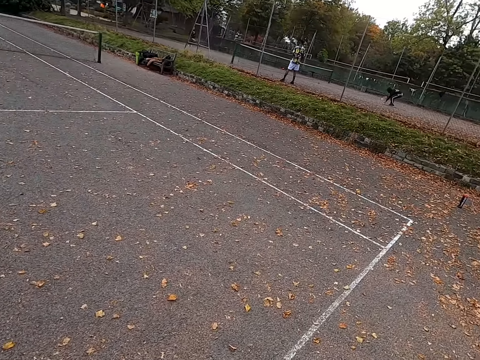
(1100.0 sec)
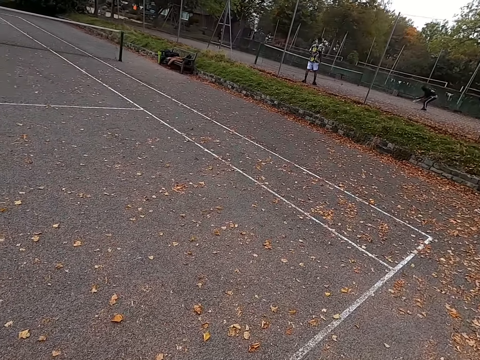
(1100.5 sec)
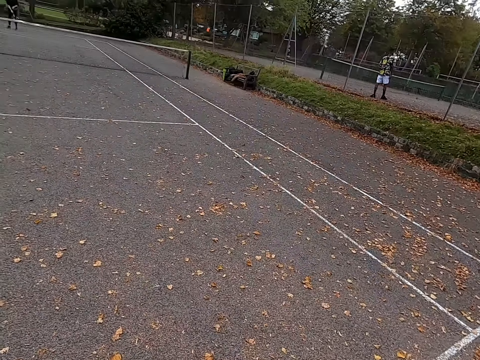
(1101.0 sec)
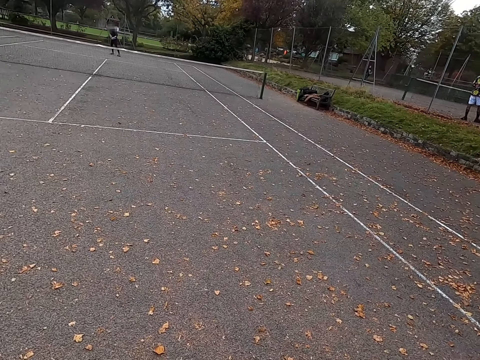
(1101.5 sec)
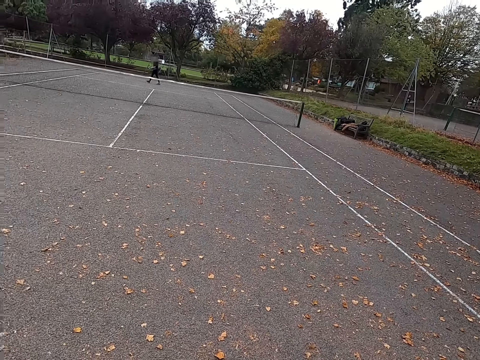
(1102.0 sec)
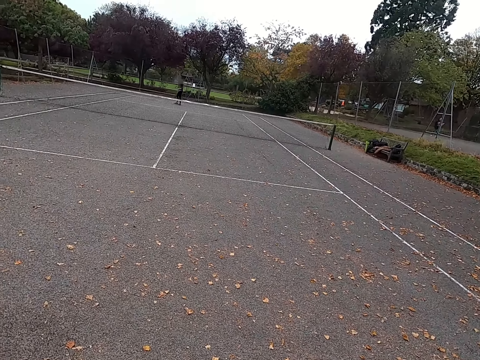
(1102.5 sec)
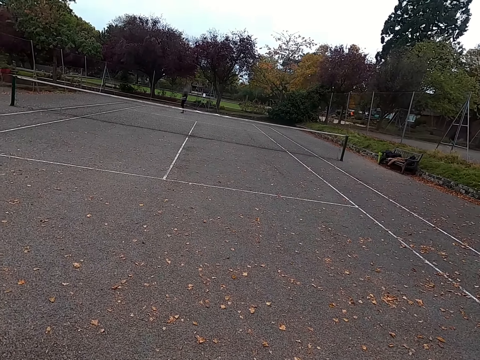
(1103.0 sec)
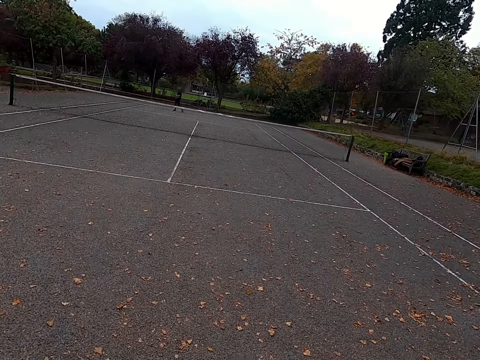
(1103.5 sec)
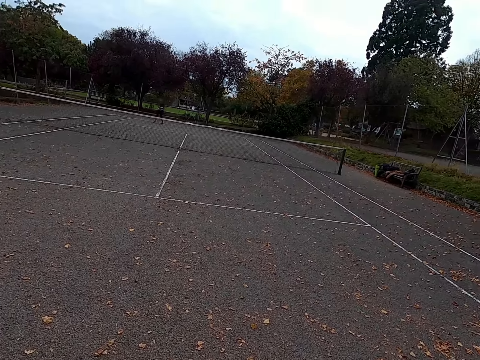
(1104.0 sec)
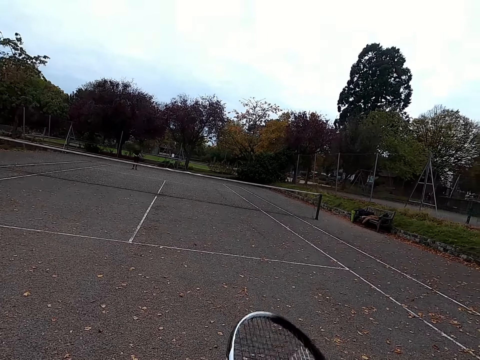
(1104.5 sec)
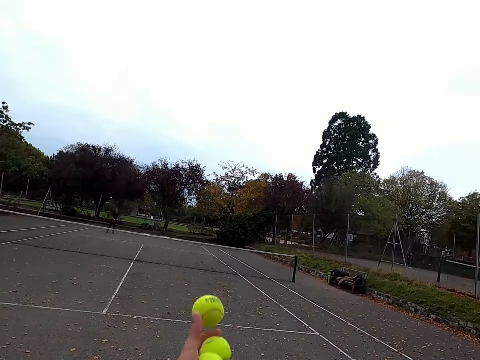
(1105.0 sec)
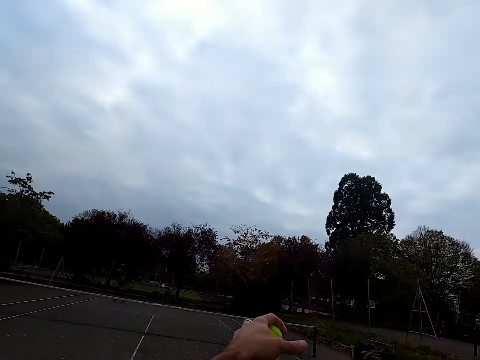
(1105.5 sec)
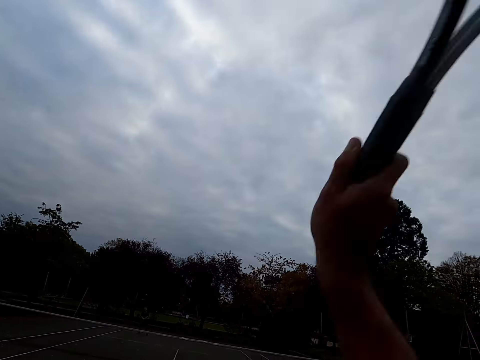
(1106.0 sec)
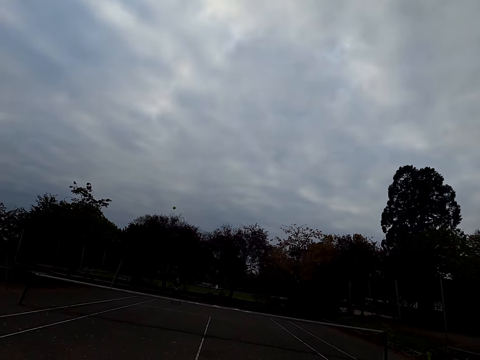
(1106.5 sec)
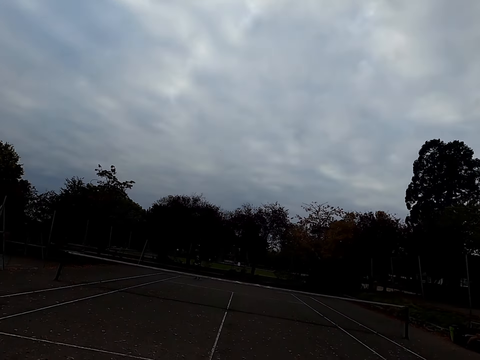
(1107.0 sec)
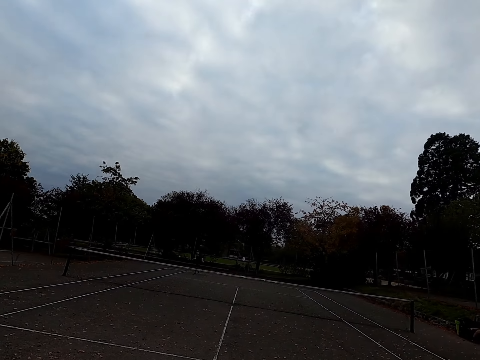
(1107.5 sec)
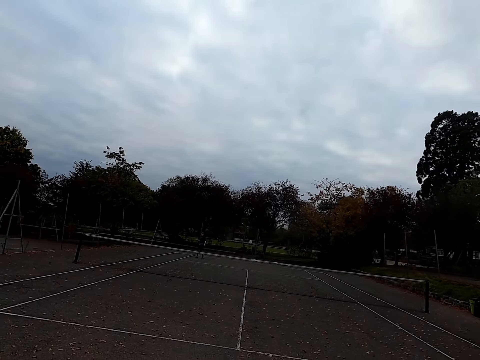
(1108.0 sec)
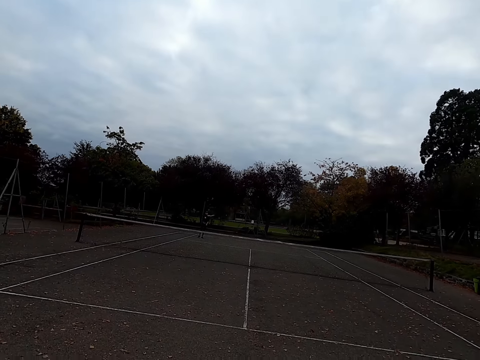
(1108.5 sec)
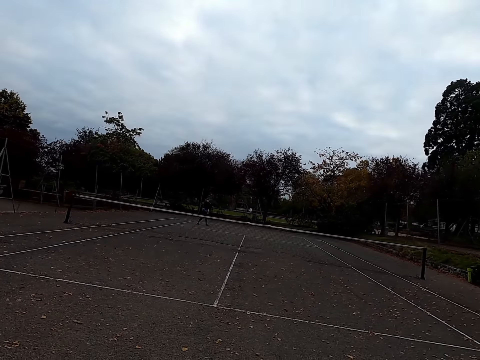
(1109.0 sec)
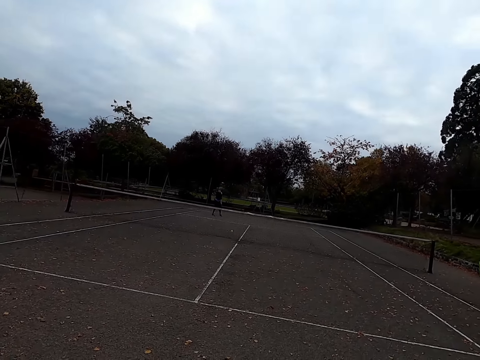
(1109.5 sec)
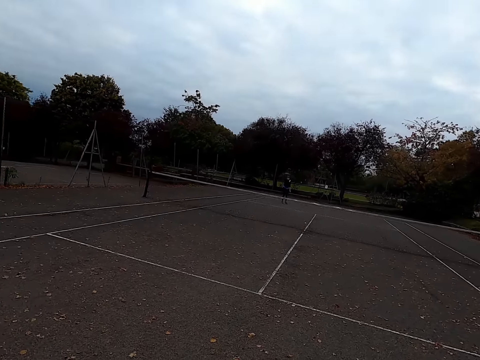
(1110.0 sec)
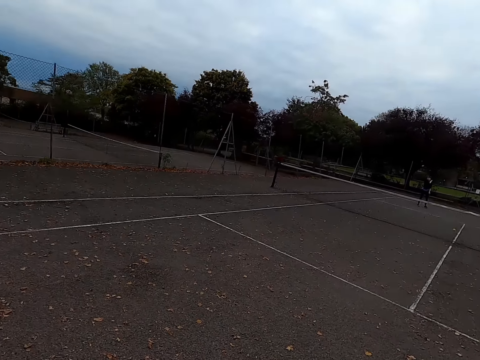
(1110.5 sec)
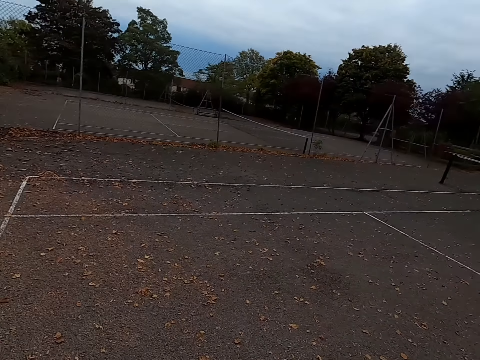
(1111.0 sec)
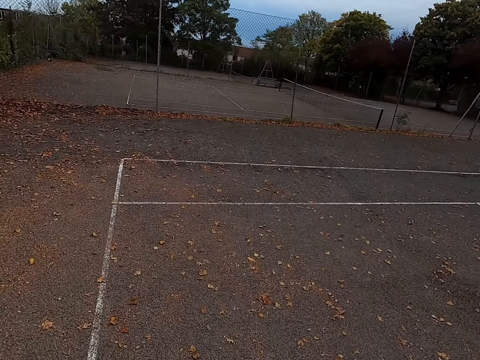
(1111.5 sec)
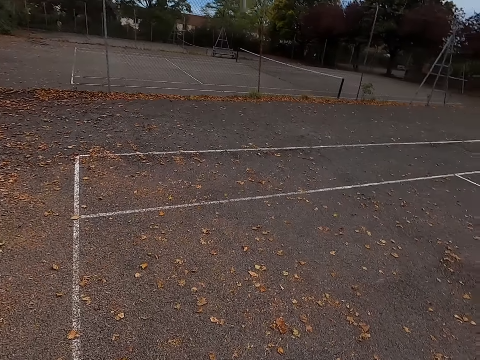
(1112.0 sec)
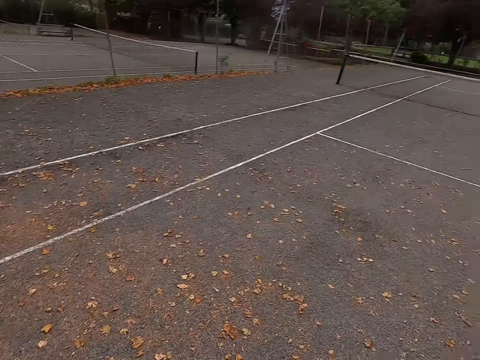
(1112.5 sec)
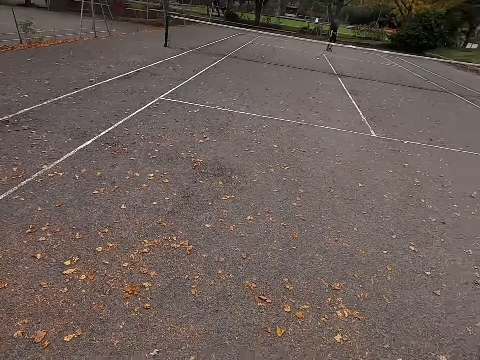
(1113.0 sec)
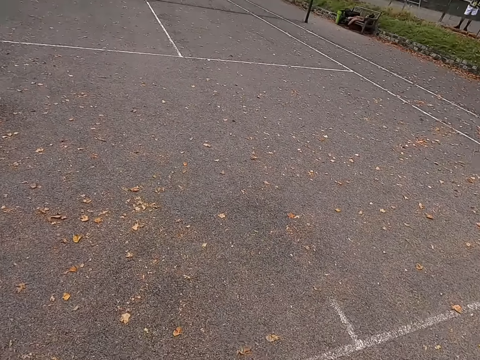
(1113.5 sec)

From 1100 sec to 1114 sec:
The camera wearer walks around the tennis court. They throw a tennis ball up. They hit the tennis ball with a racquet. A woman hits the tennis ball with a racquet. The camera wearer walks around the tennis court.

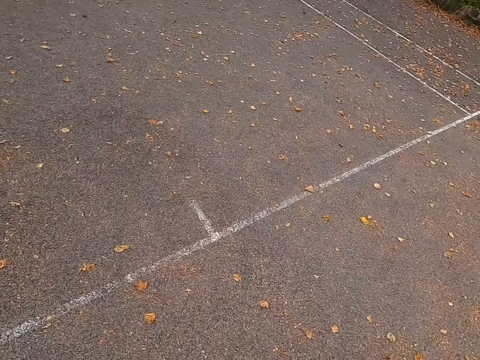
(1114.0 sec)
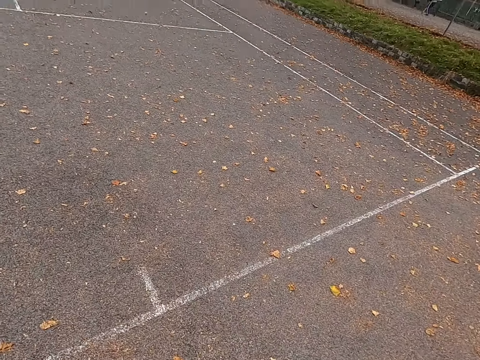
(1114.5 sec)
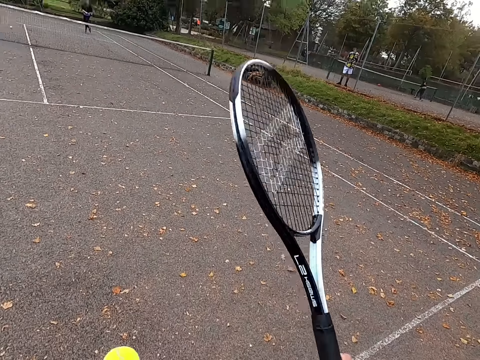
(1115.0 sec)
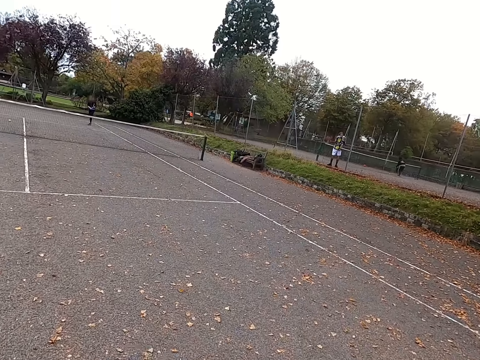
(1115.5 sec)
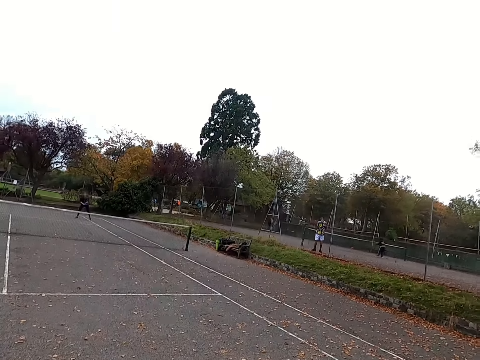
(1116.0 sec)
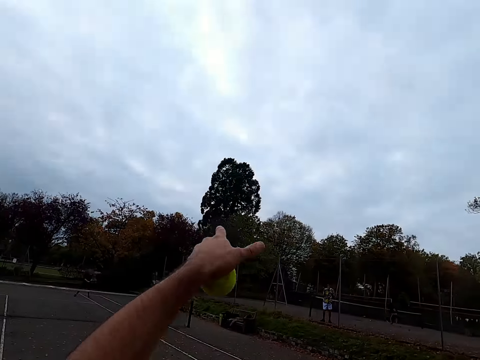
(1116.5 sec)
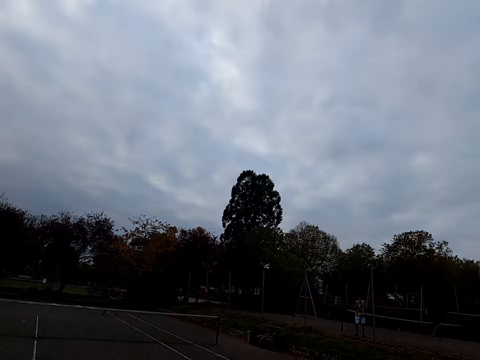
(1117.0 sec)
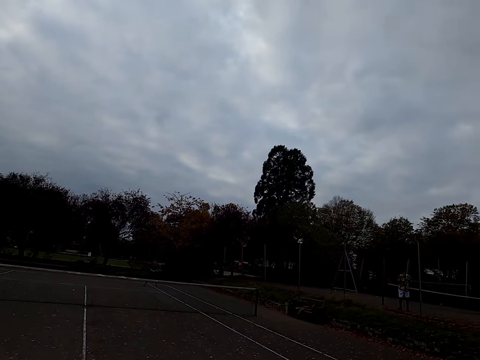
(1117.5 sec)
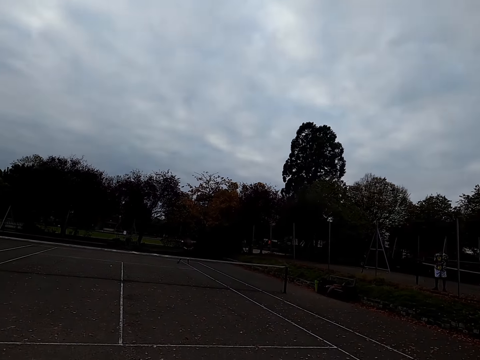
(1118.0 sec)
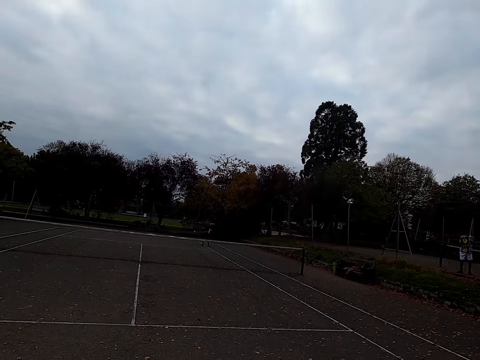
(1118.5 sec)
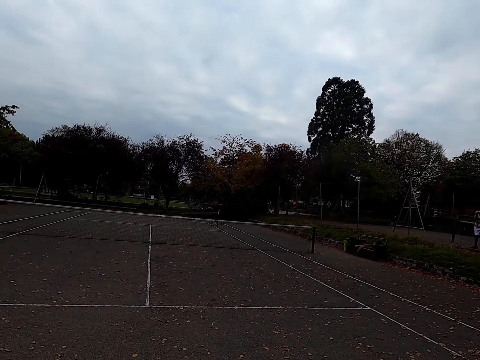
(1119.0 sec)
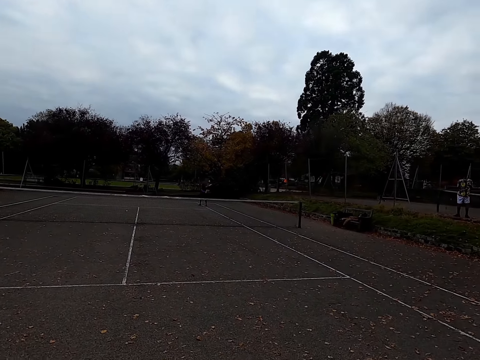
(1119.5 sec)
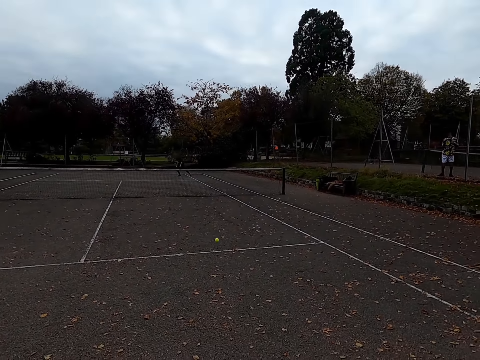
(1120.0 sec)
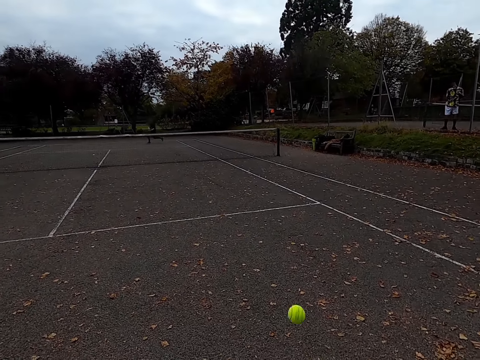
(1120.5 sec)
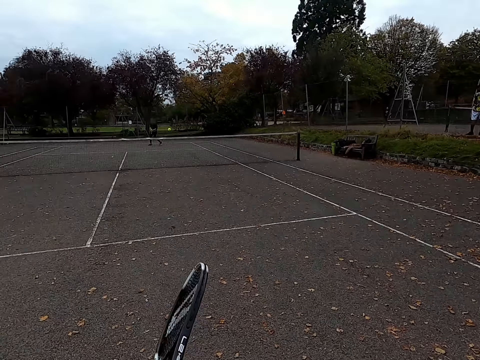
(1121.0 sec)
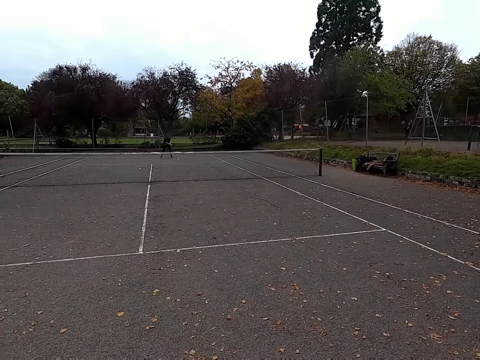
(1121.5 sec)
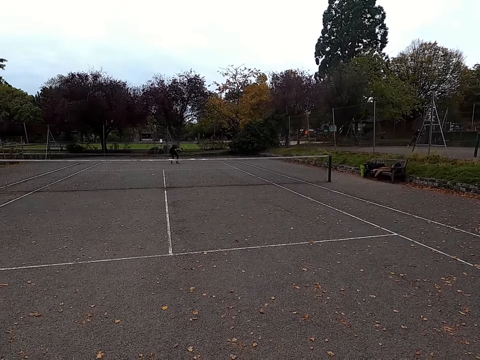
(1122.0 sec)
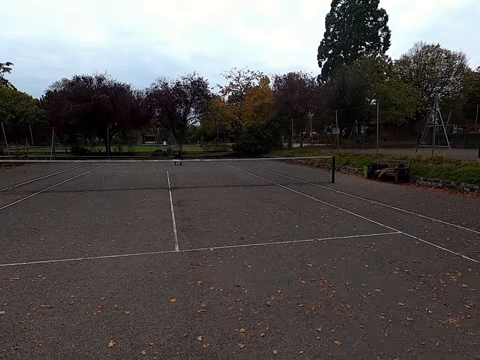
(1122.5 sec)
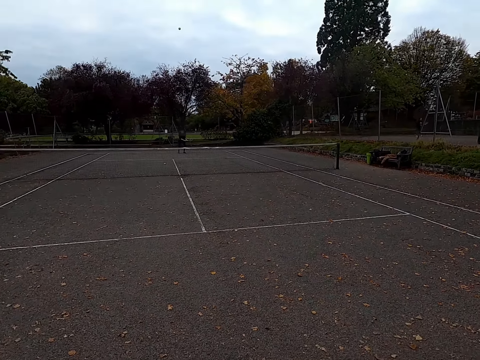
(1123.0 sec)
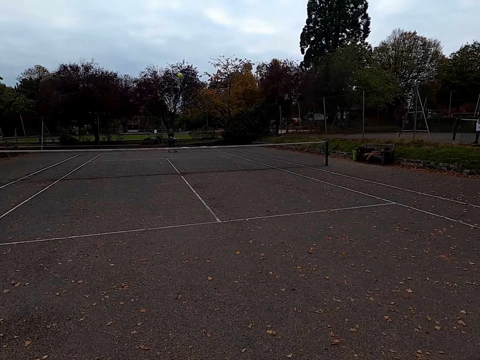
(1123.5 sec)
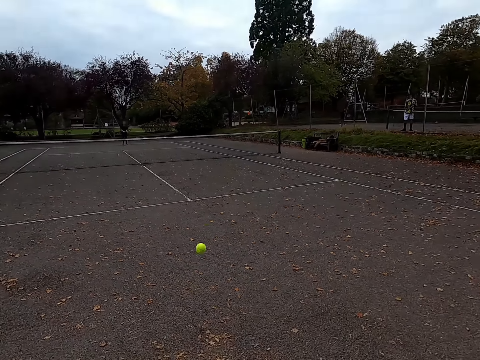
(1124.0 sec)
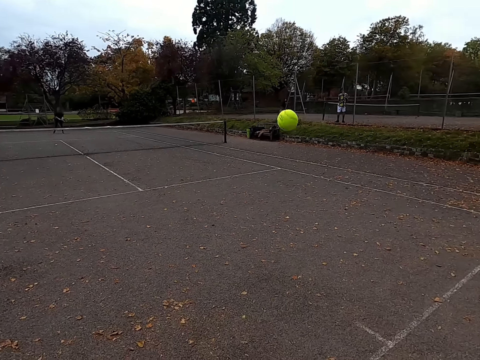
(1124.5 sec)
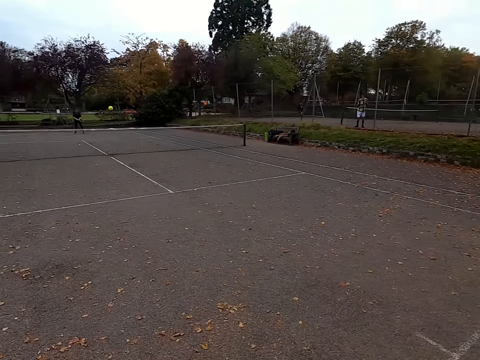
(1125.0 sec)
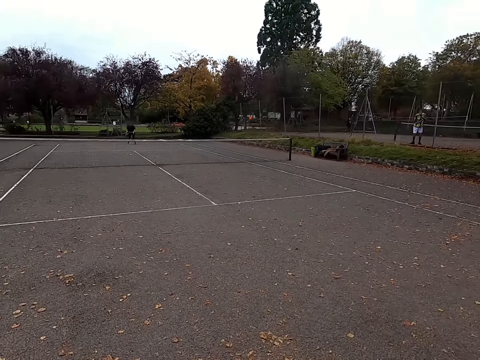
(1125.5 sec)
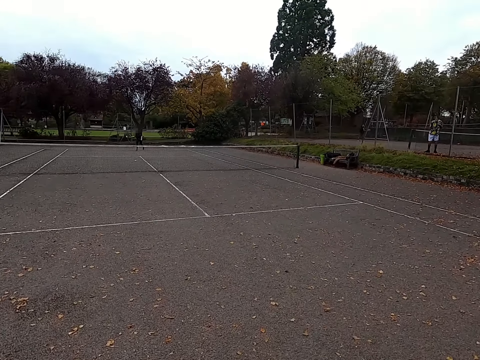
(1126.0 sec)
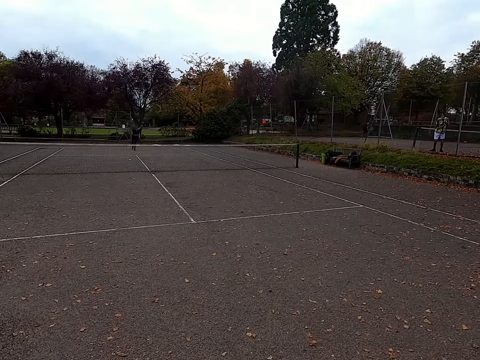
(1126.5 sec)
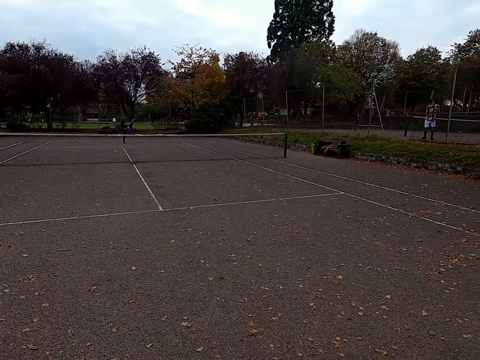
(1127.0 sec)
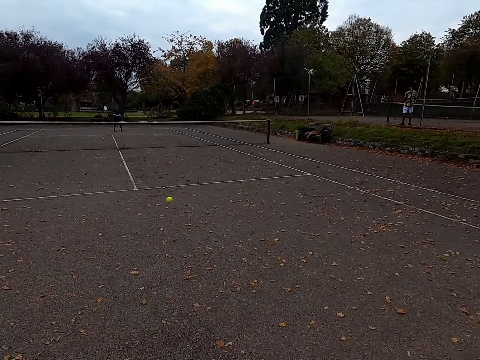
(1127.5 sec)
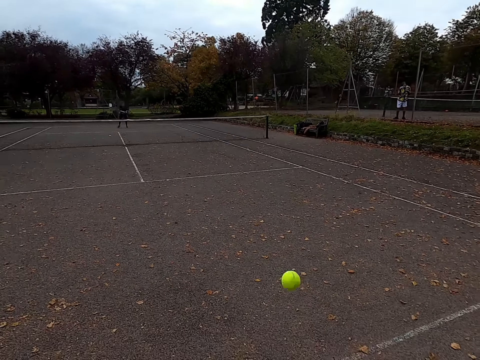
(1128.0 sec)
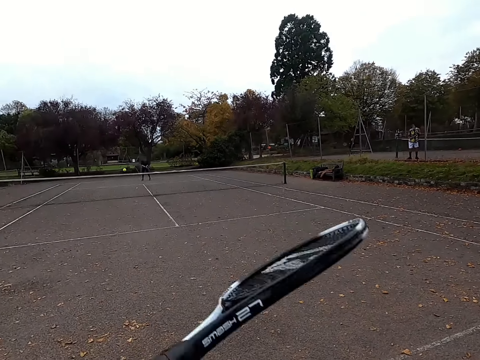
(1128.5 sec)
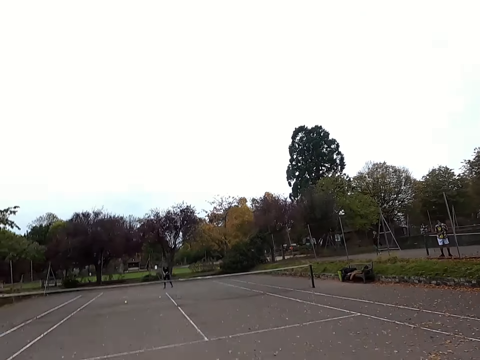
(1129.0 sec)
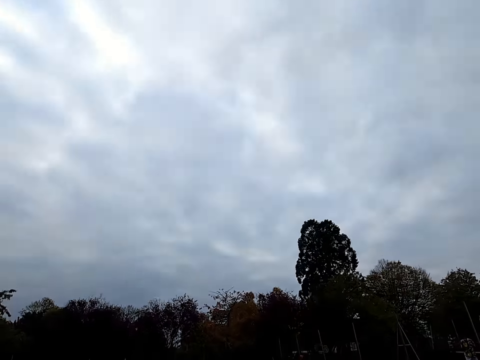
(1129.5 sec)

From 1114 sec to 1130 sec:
The camera wearer stares at the racquet. They throw a tennis ball up. They hit the tennis ball with the racquet. A woman hits the tennis ball with a racquet. The camera wearer hits the tennis ball with the racquet. The woman hits the tennis ball with a racquet. The camera wearer hits the tennis ball with the racquet. The woman hits the tennis ball with a racquet. The camera wearer hits the tennis ball with the racquet.
